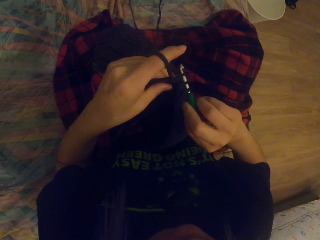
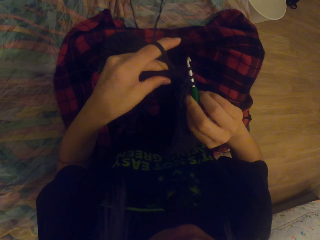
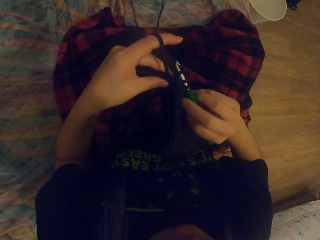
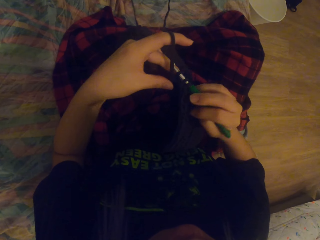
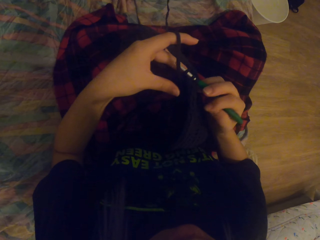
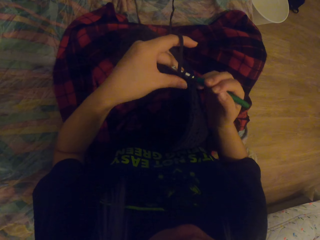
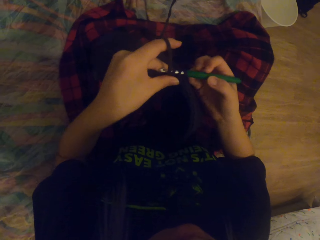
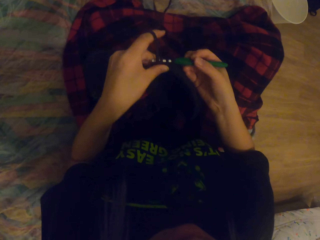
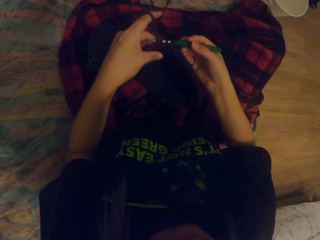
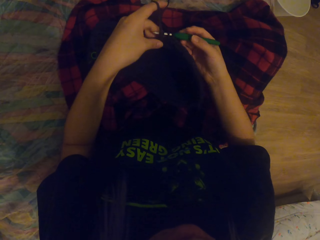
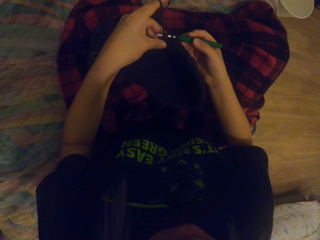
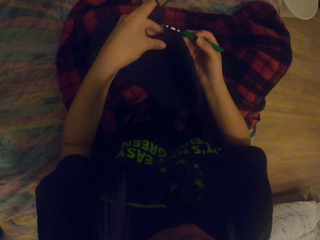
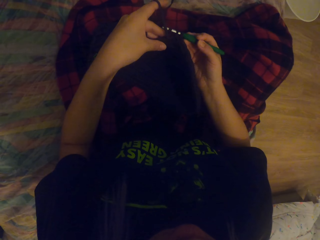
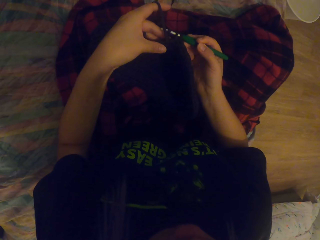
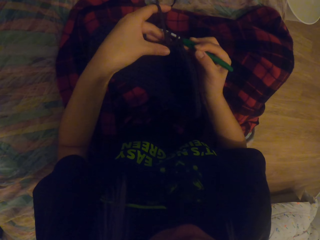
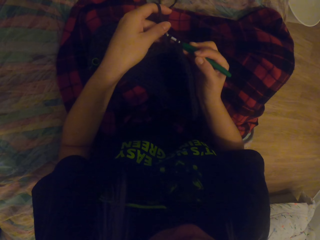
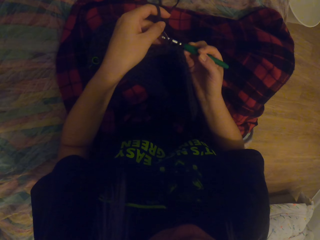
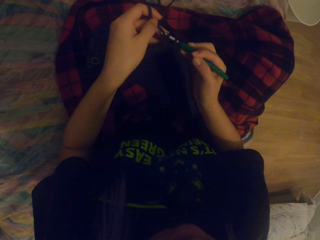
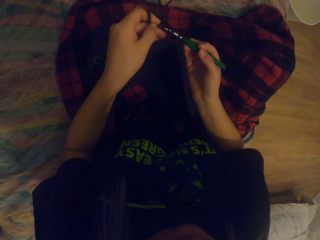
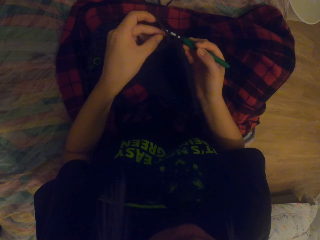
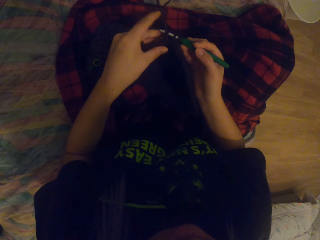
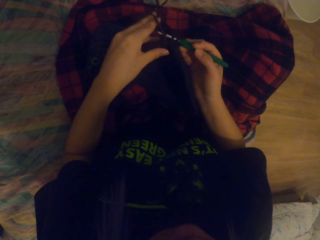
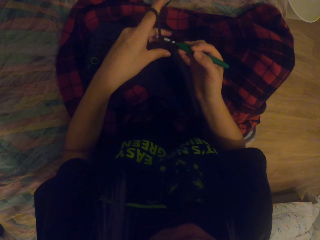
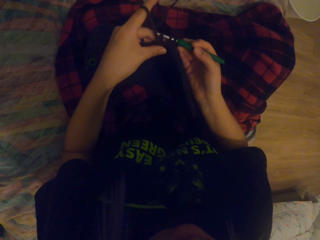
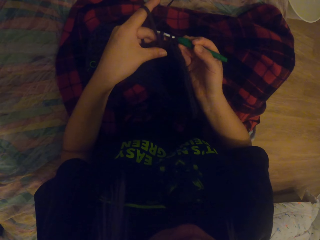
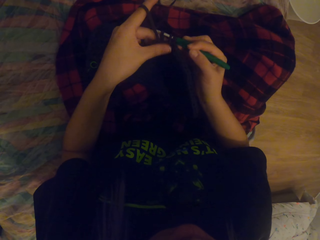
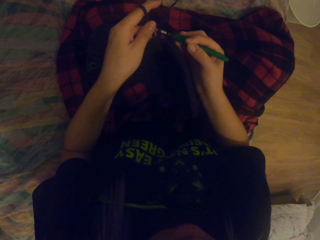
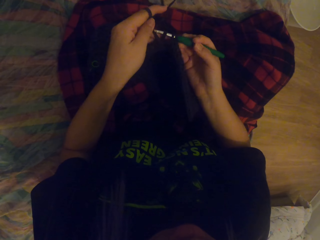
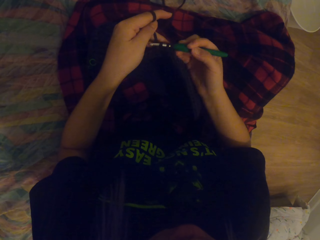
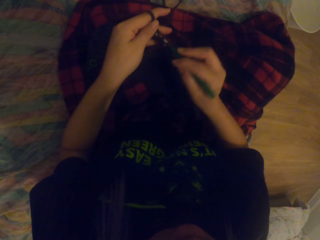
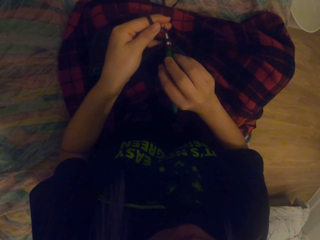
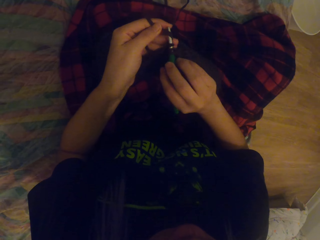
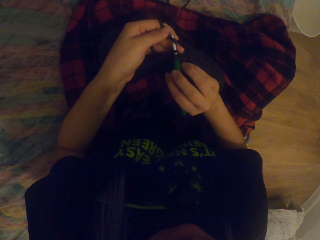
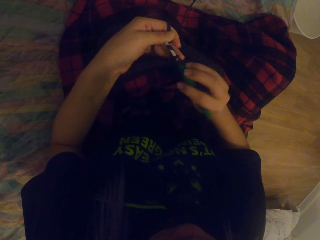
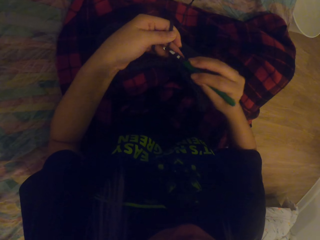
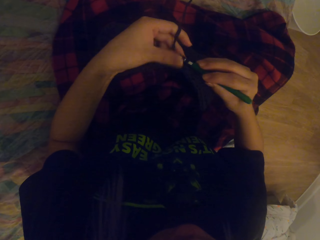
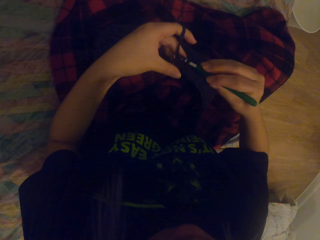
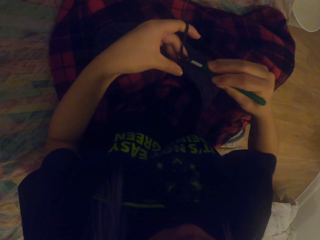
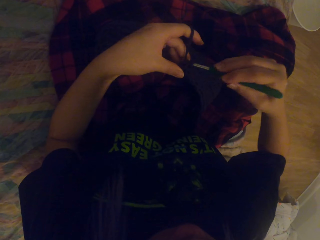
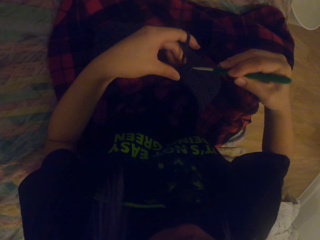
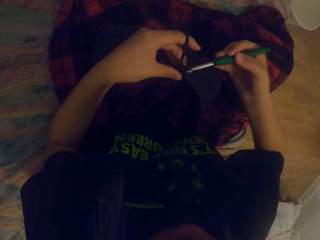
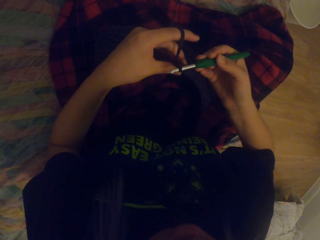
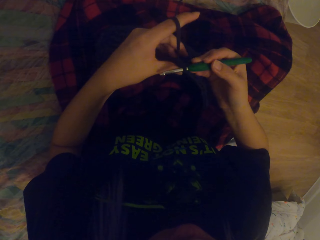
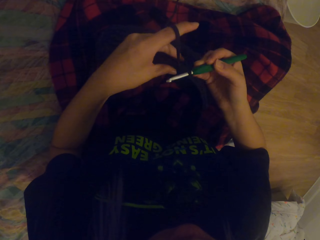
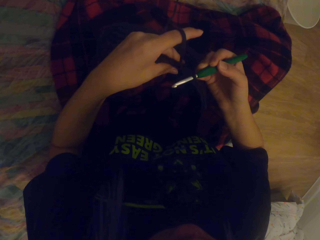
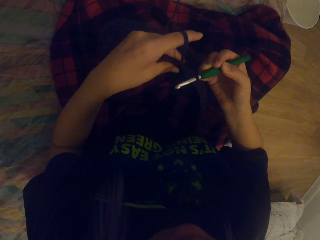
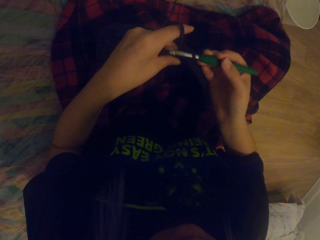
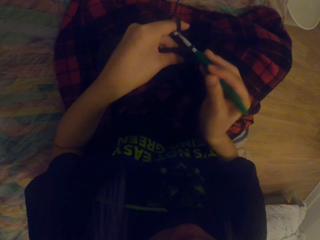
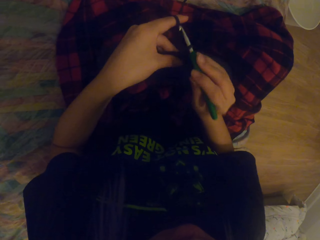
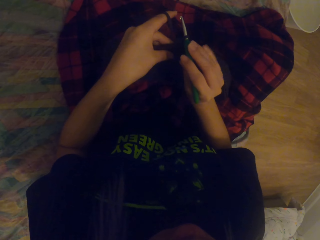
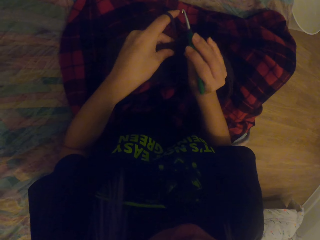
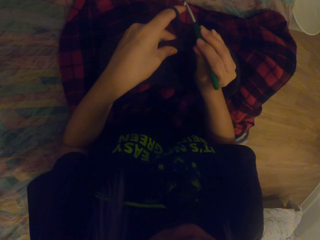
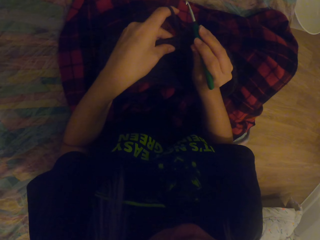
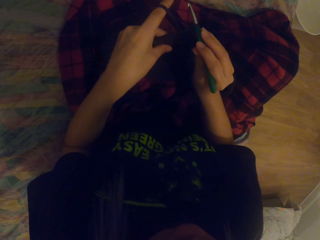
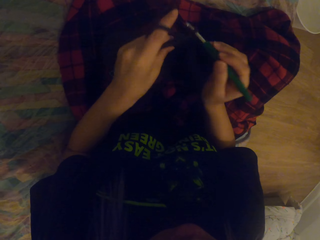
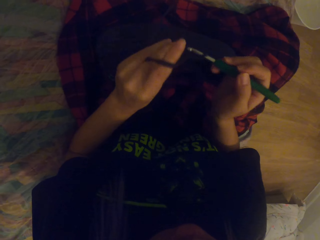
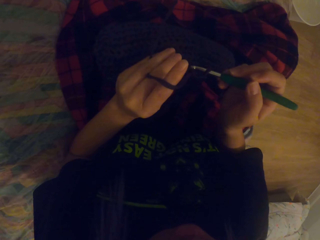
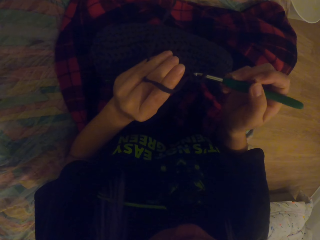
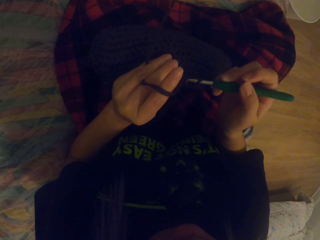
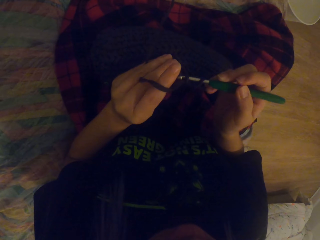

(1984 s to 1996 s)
The camera wearer places the thread out. They put down the bag.

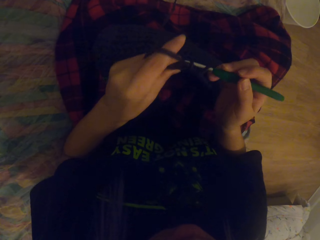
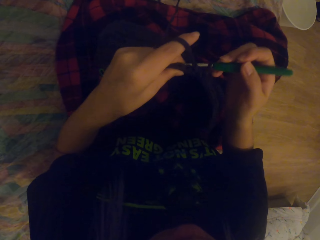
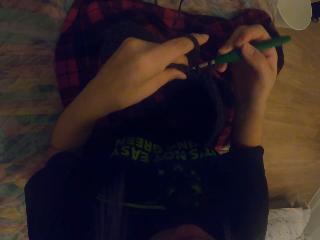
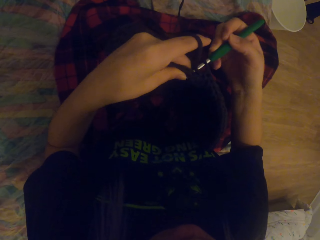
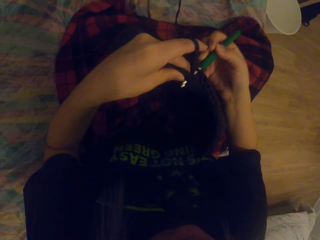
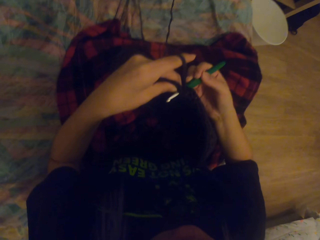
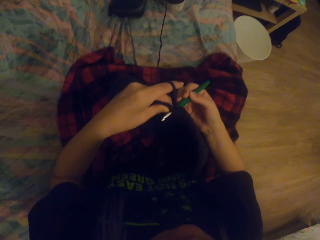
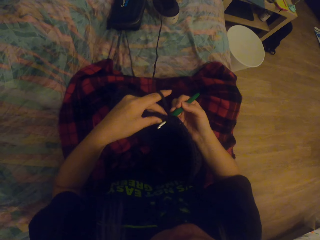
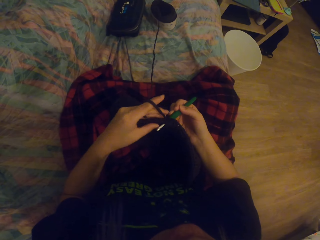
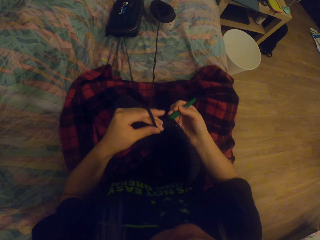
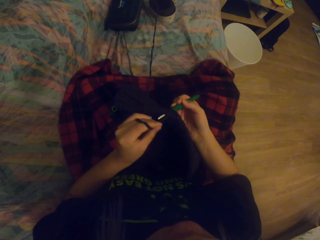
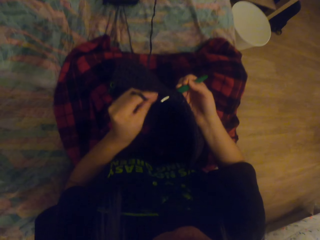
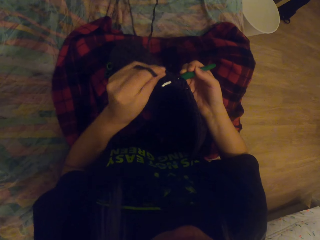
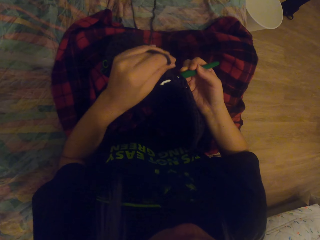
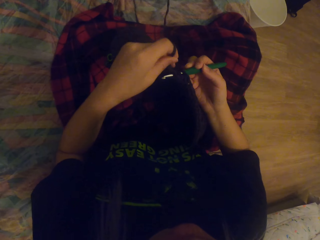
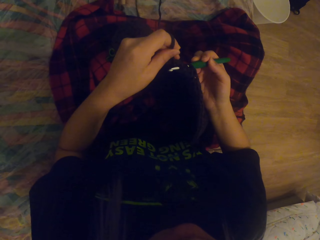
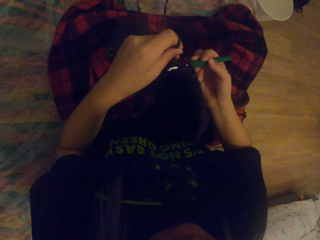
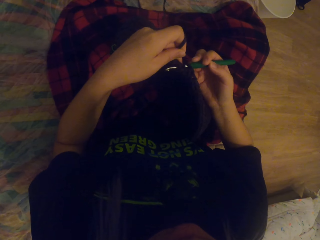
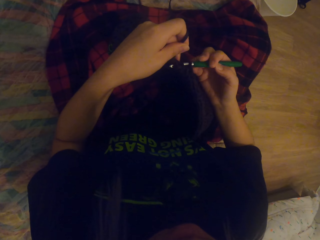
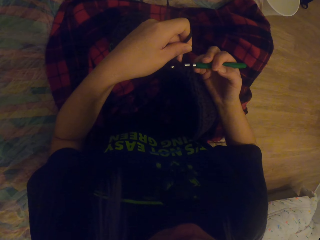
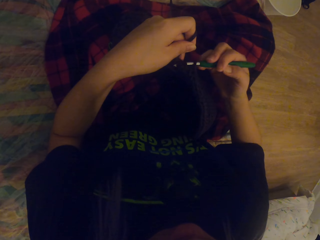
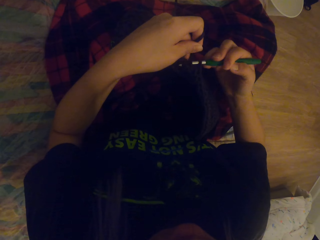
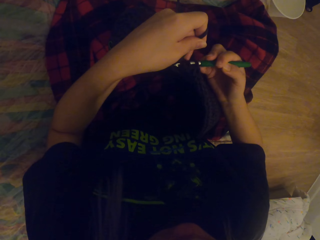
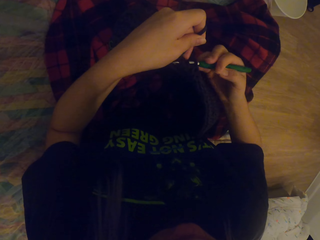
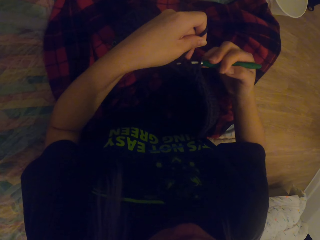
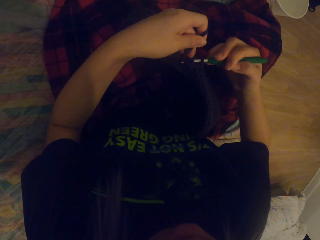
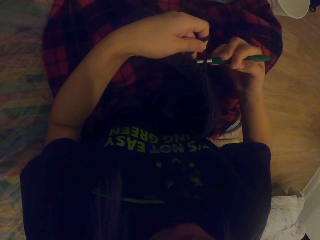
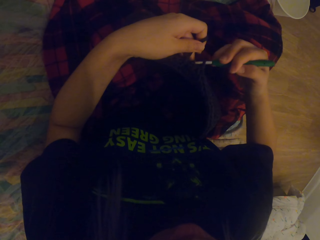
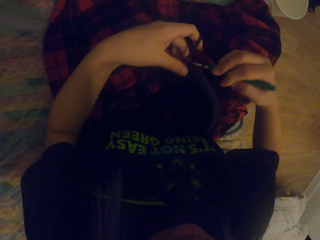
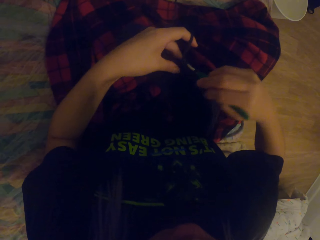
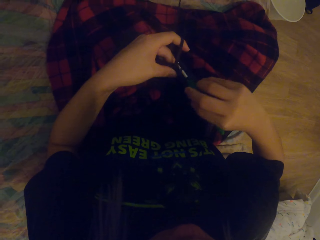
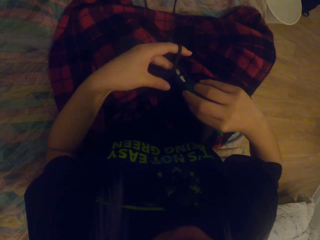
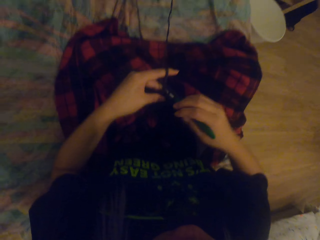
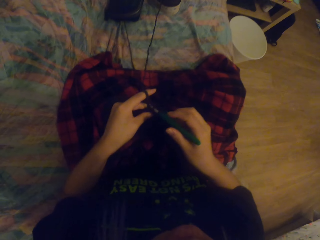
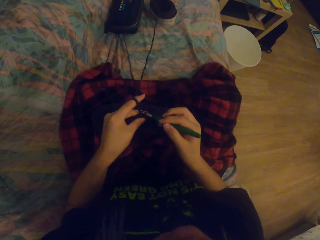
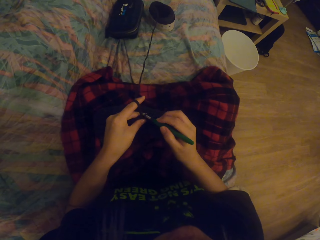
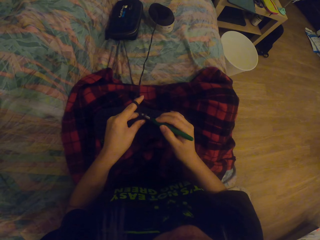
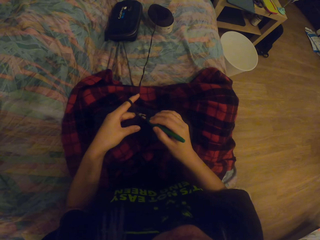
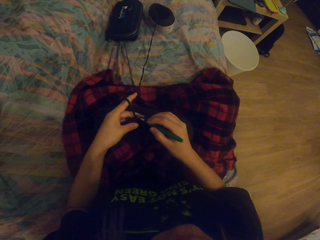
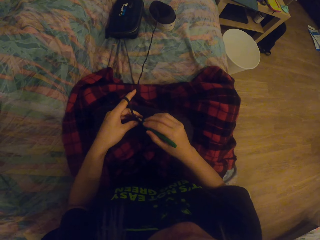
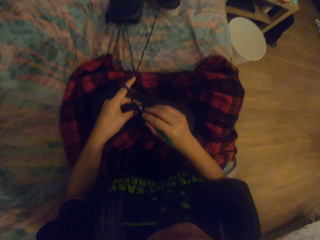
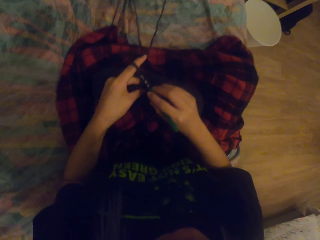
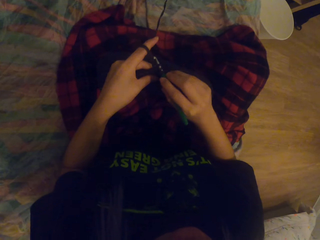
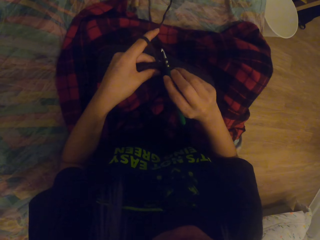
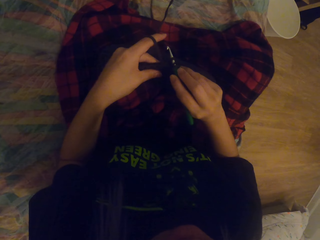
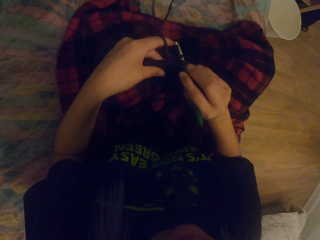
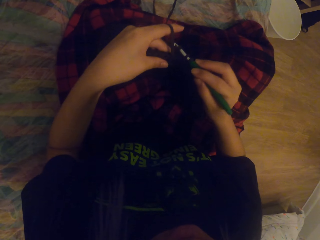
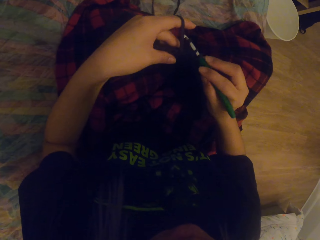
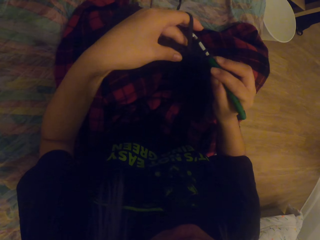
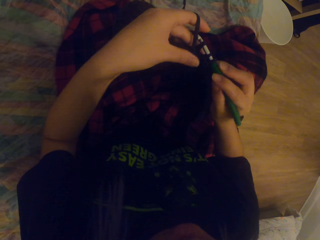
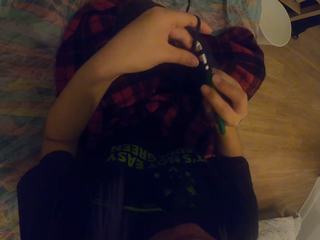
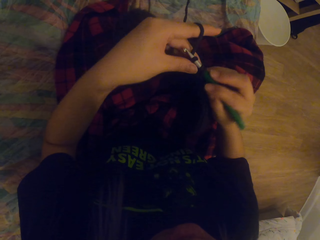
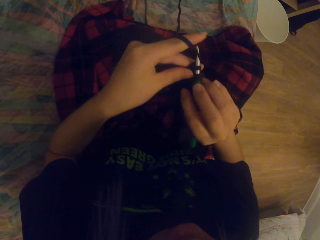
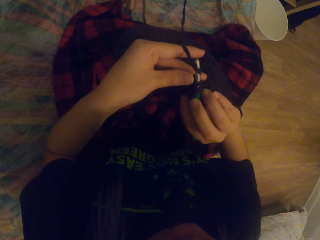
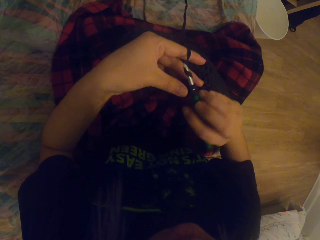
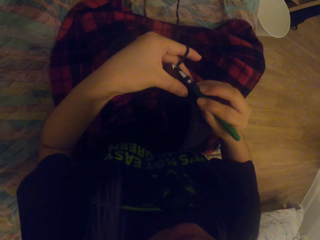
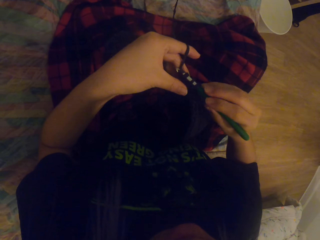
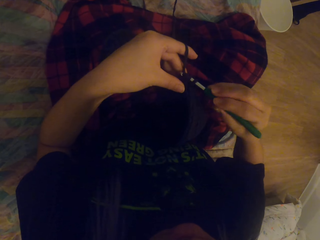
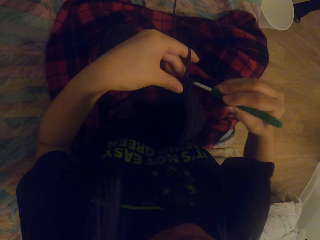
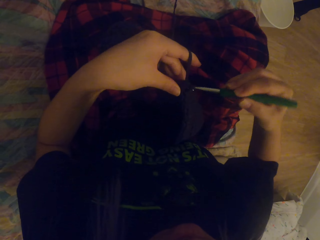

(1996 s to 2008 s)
The camera wearer crochets the thread in. They crochet the thread out.
